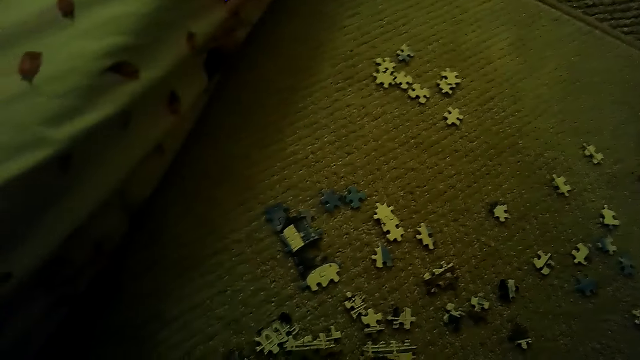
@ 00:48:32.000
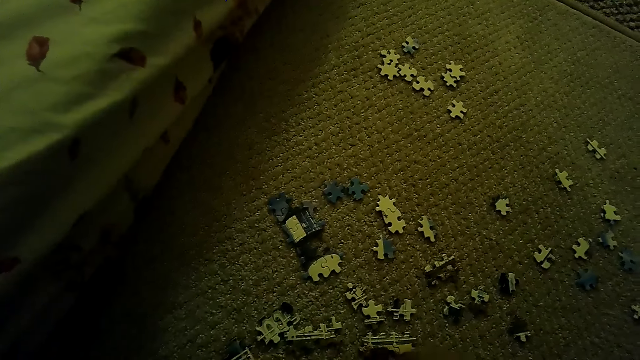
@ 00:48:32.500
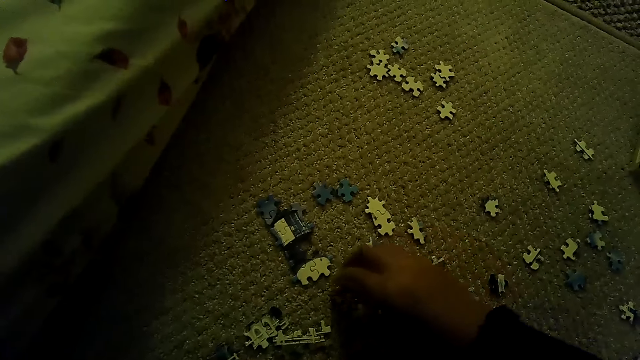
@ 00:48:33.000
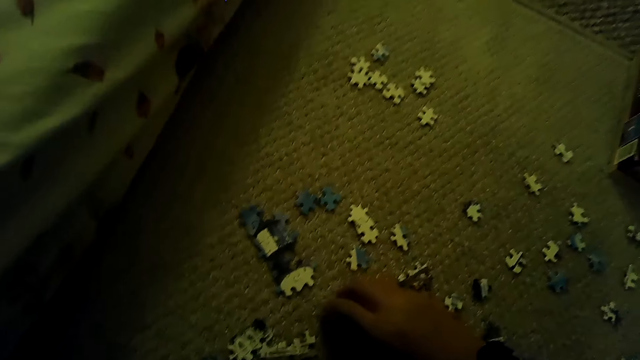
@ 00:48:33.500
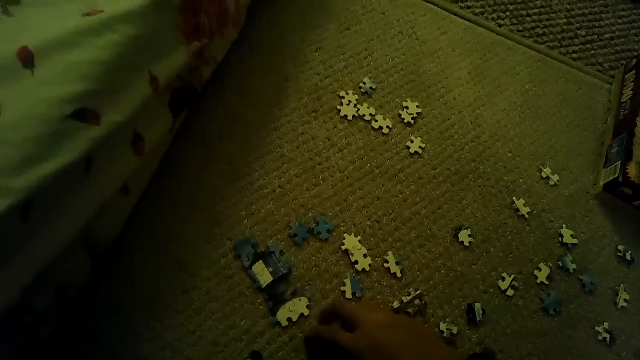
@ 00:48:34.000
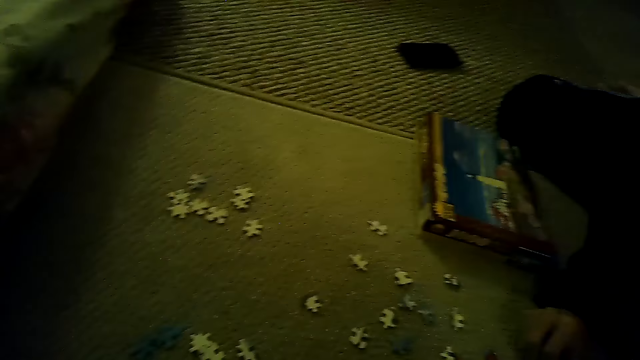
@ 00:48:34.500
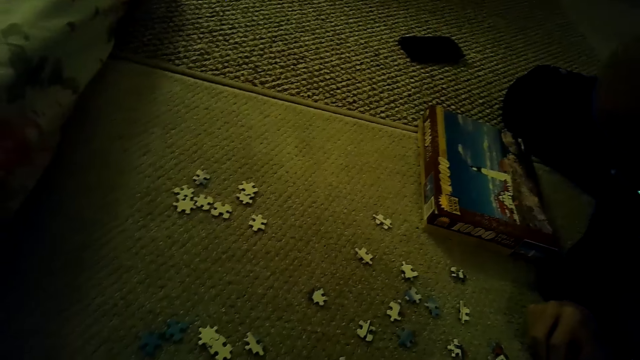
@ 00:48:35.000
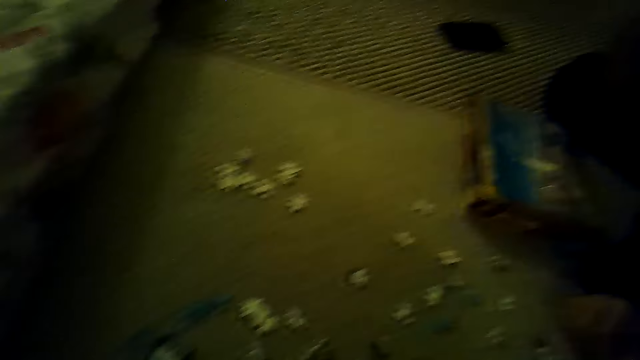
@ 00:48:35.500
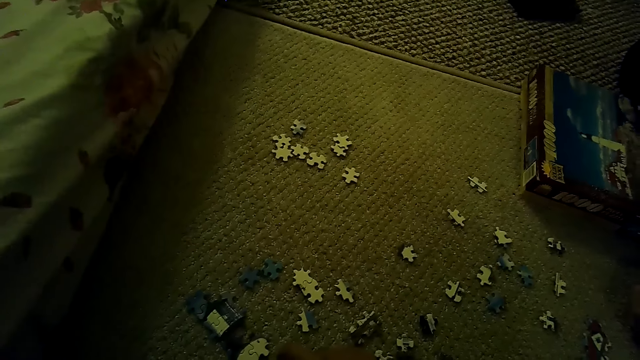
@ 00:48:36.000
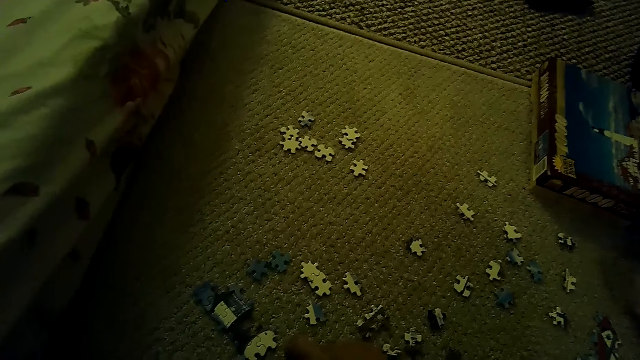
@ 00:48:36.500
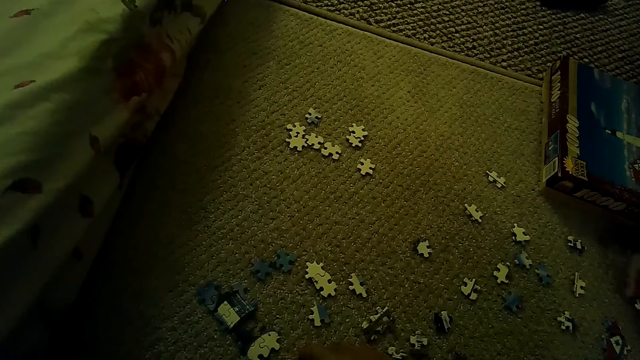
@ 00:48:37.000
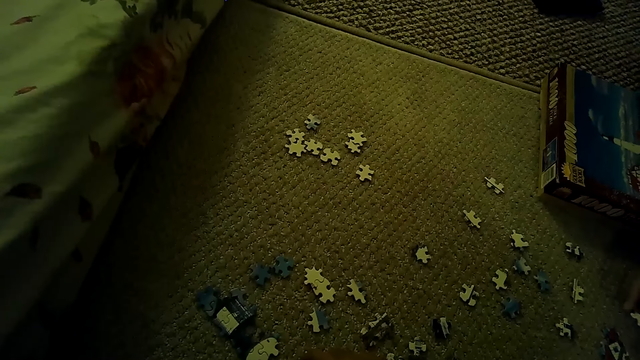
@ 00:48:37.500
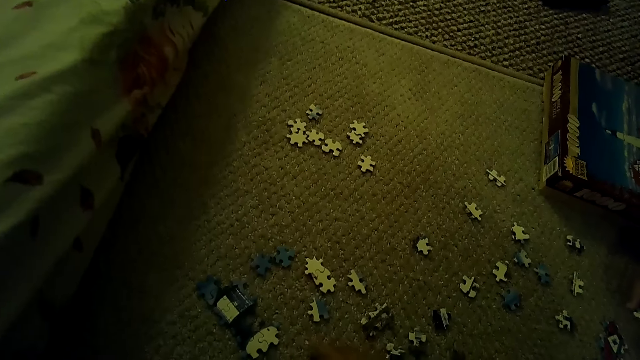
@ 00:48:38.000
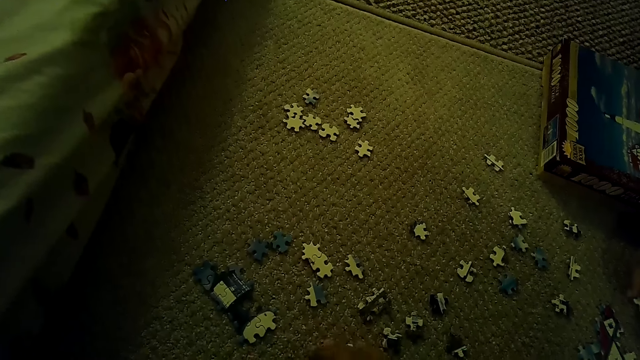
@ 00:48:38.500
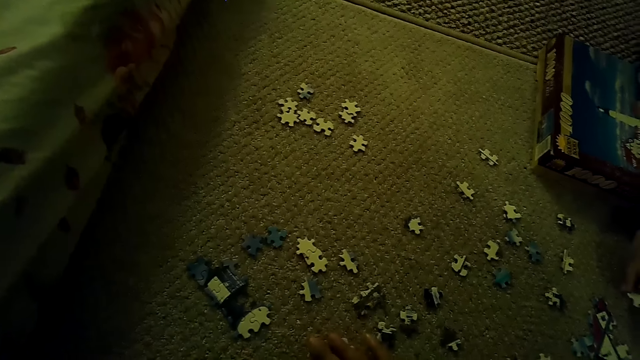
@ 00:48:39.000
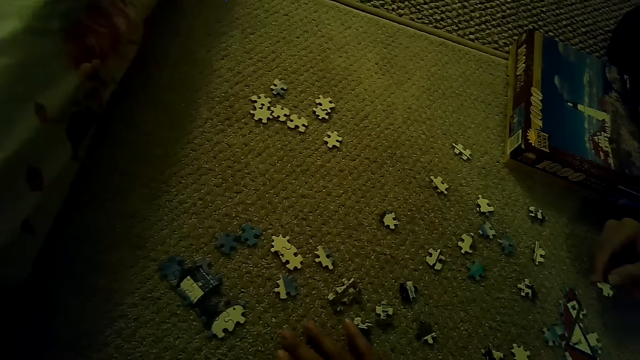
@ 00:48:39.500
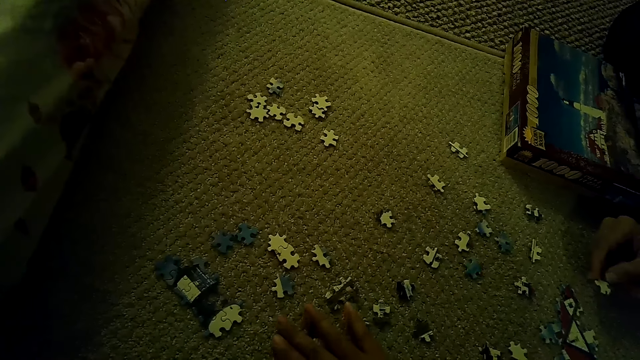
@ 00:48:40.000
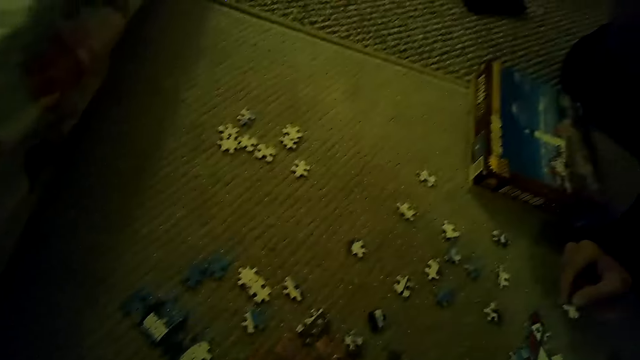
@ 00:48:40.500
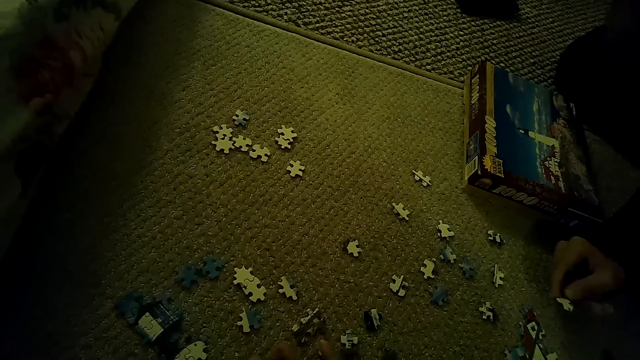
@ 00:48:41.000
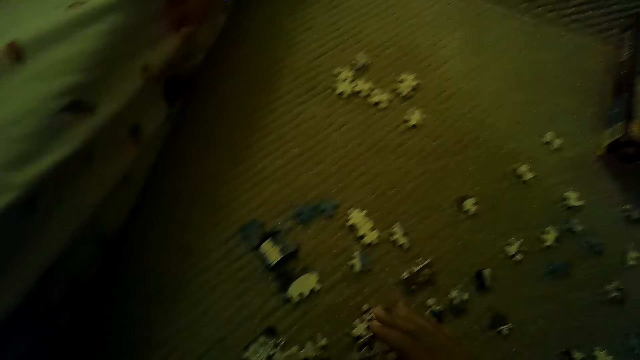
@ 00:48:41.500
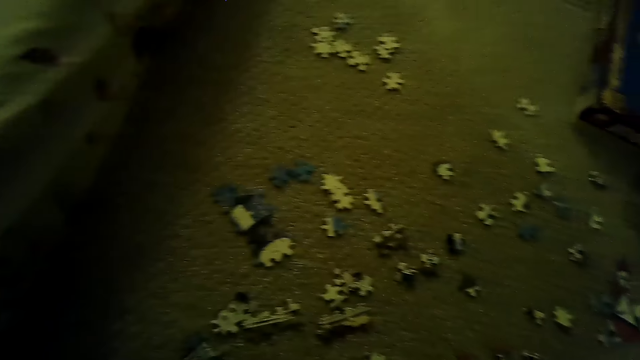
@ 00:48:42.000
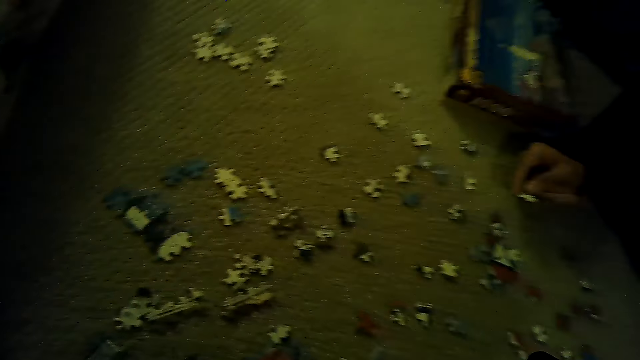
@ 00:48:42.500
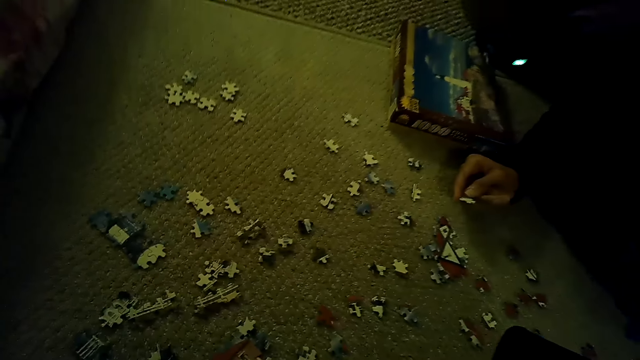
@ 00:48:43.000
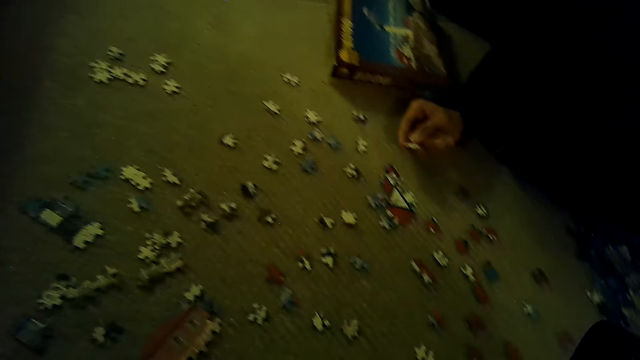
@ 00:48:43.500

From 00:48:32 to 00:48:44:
The camera wearer plays the jigsaw puzzle on the floor. They pick up a puzzle piece. They stare around the floor. A person picks up the puzzle piece. The camera wearer holds the puzzle.

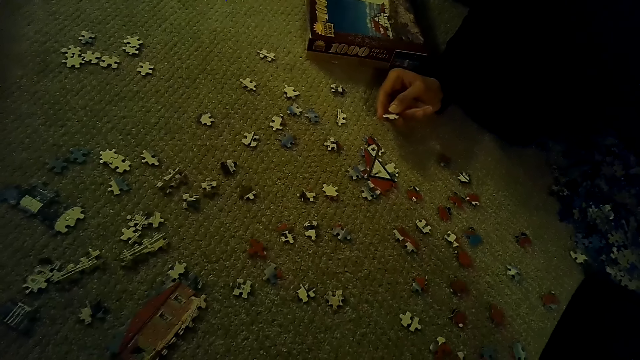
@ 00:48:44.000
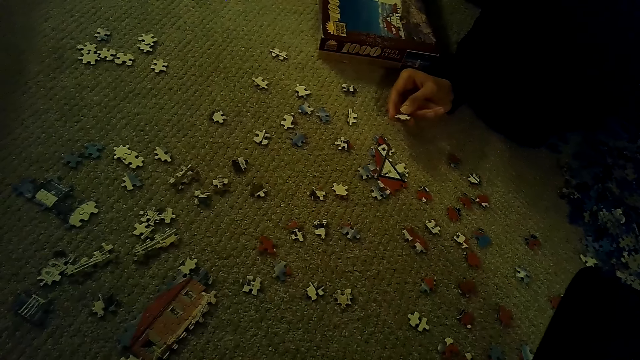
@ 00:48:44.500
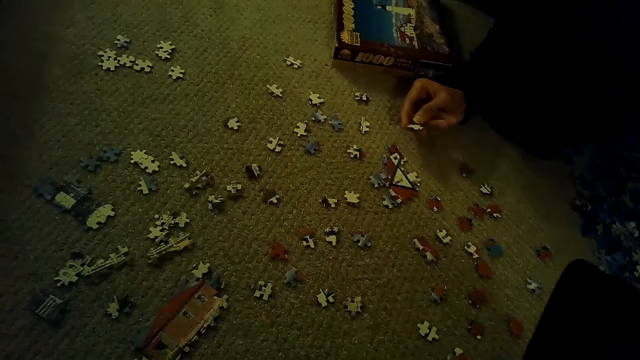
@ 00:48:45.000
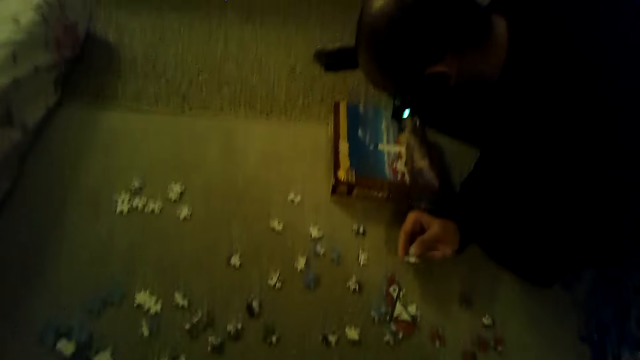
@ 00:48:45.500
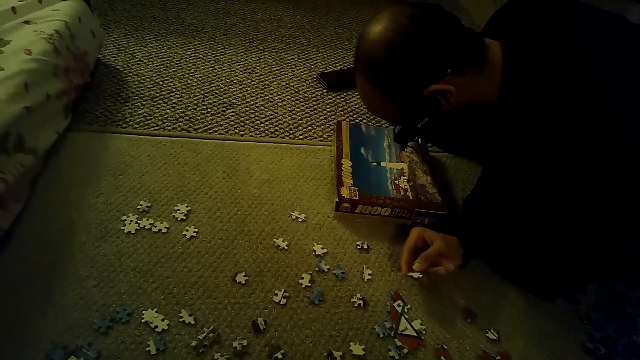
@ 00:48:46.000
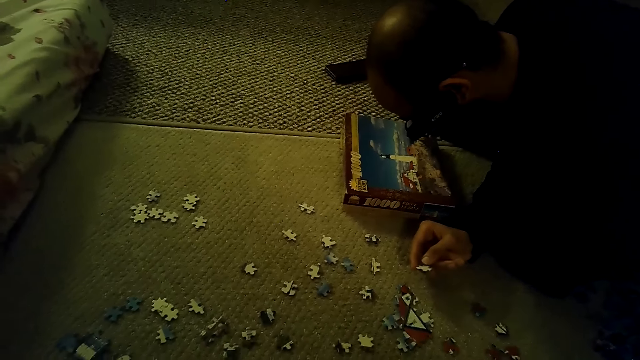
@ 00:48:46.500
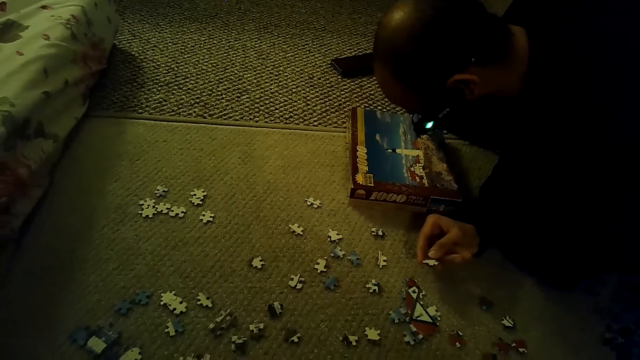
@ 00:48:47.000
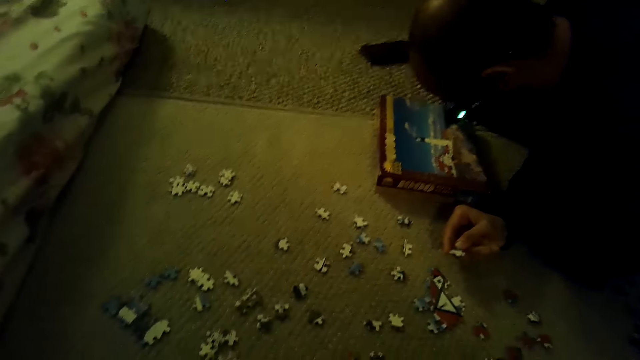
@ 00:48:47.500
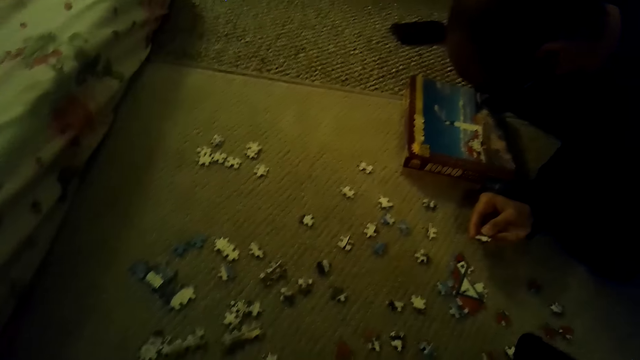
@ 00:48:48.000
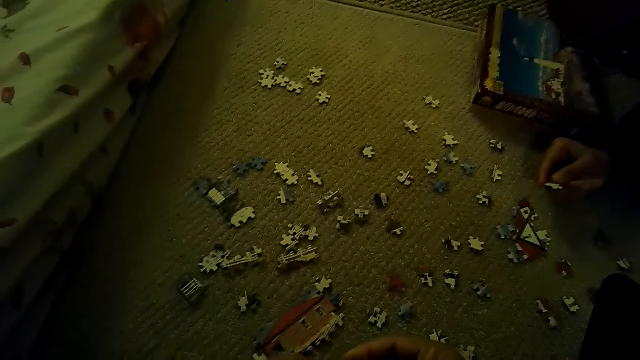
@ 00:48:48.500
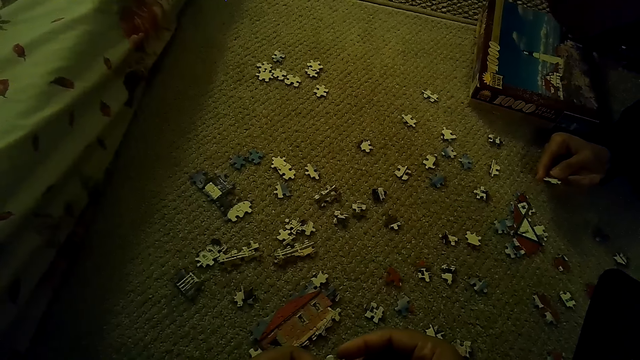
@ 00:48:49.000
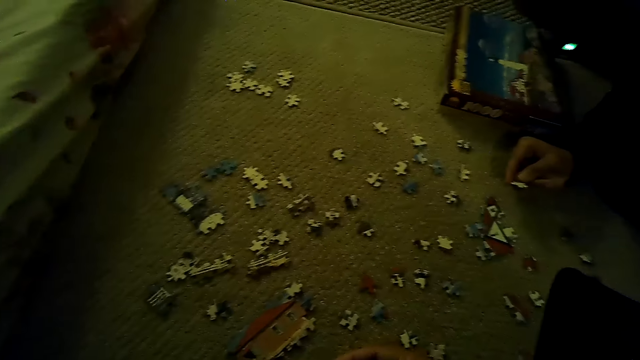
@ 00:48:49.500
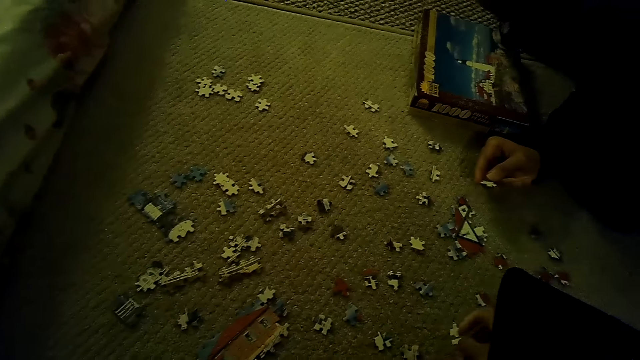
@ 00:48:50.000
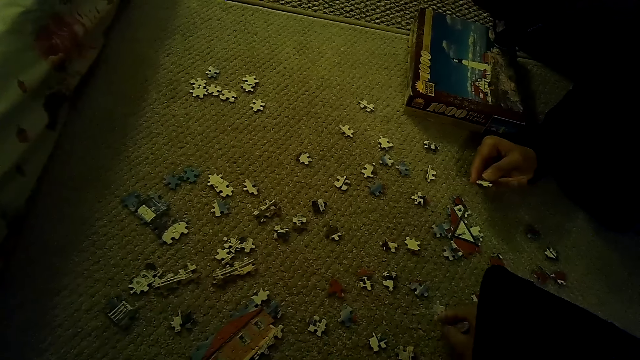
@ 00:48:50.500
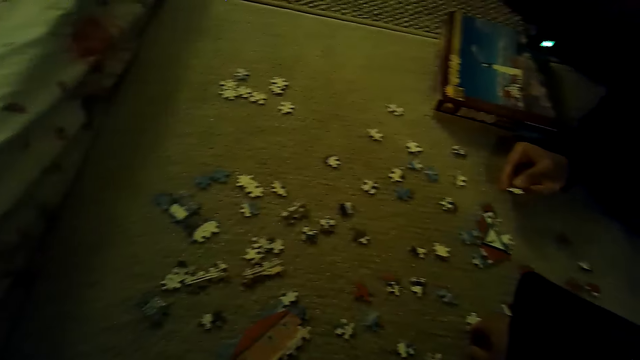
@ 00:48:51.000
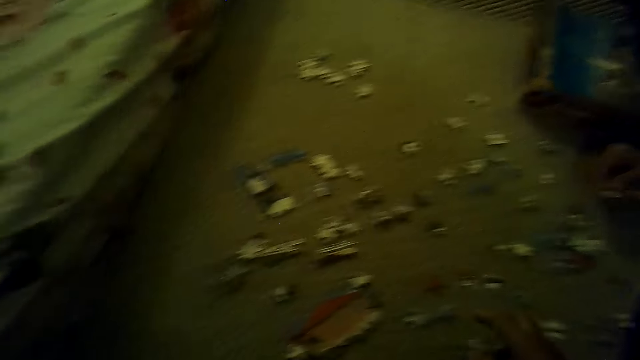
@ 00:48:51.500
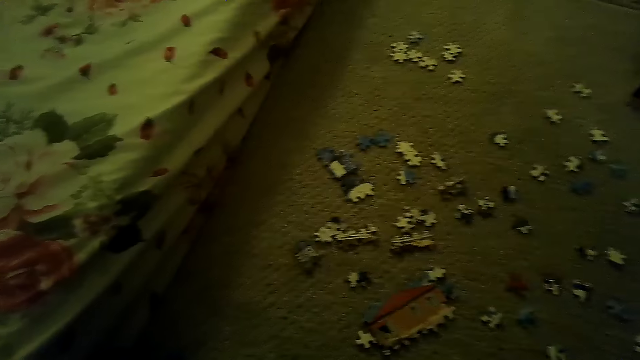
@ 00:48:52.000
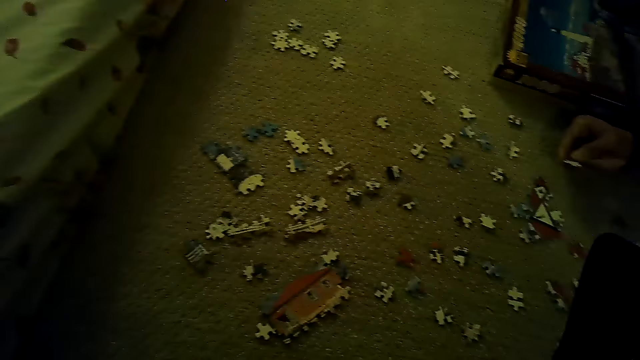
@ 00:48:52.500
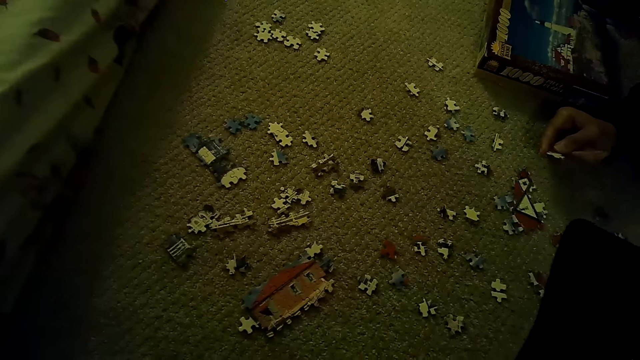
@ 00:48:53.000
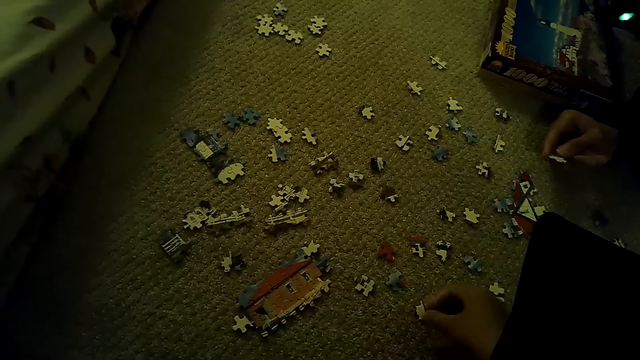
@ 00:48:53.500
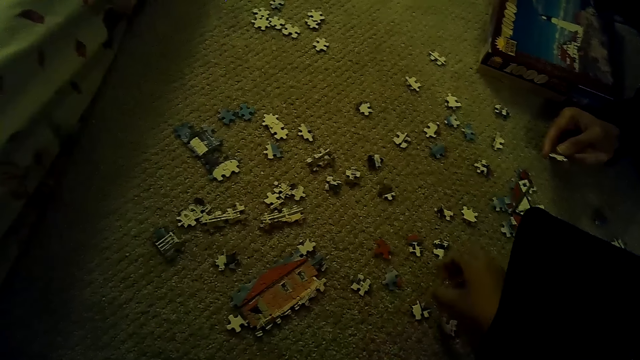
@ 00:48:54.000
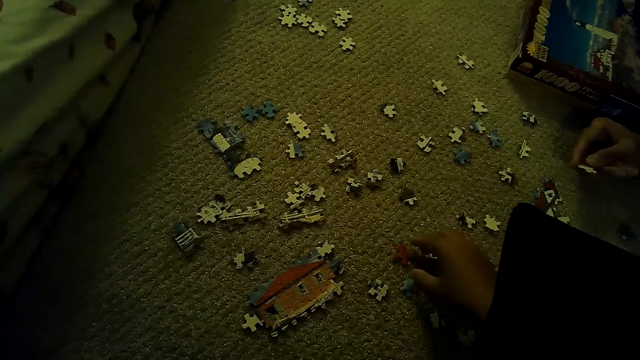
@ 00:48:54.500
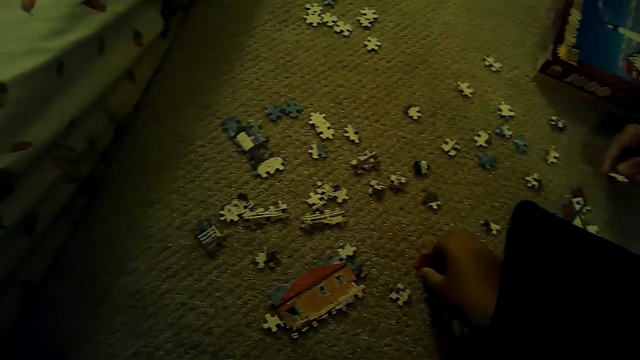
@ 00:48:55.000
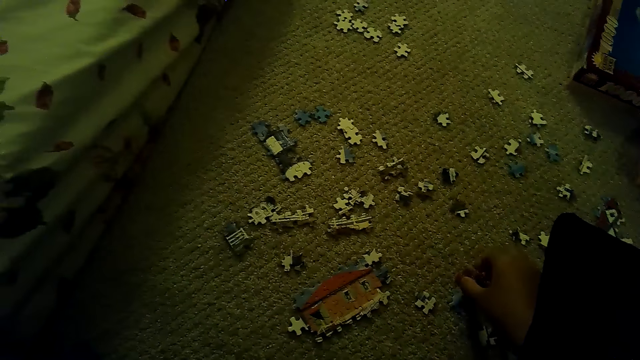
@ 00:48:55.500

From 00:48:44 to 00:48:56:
A person looks at the puzzle piece. The camera wearer picks up the puzzle piece. They play the jigsaw puzzle on the floor.
